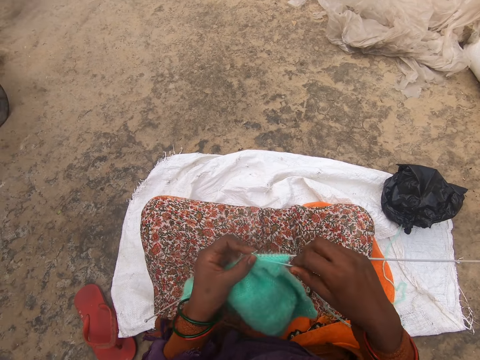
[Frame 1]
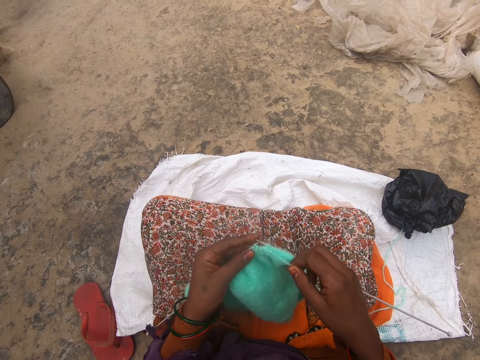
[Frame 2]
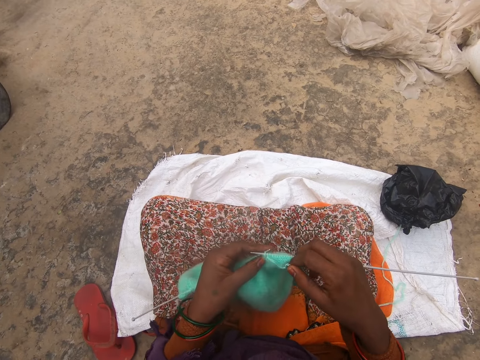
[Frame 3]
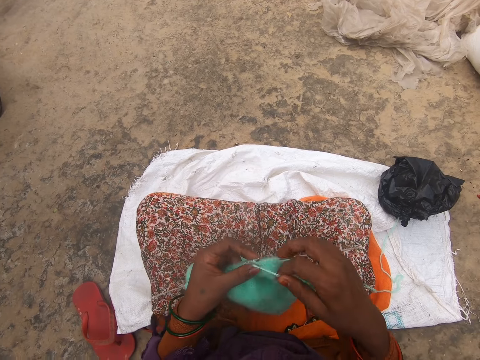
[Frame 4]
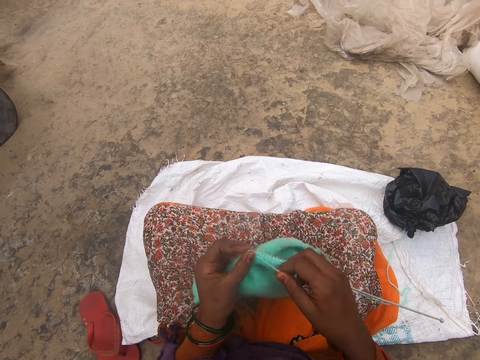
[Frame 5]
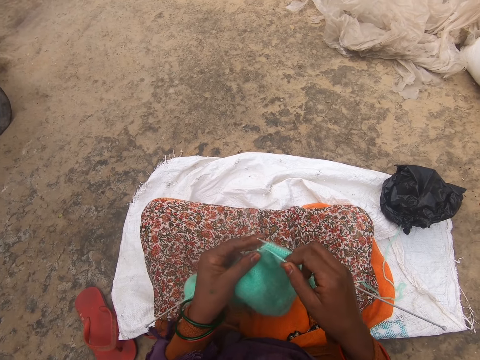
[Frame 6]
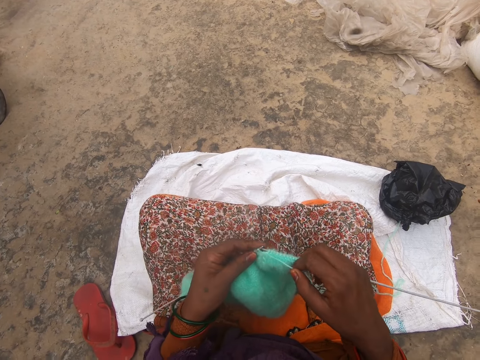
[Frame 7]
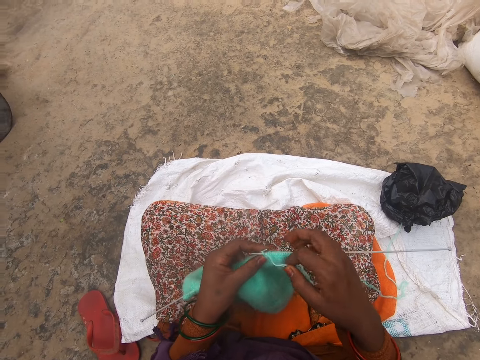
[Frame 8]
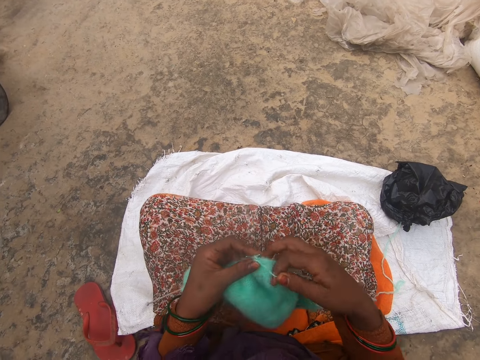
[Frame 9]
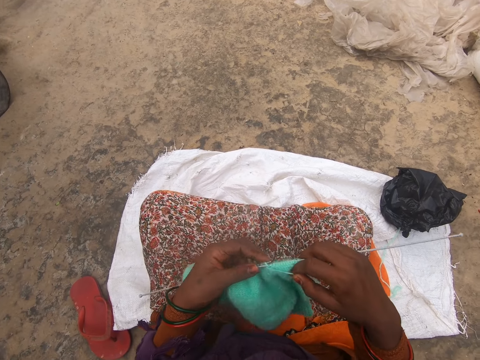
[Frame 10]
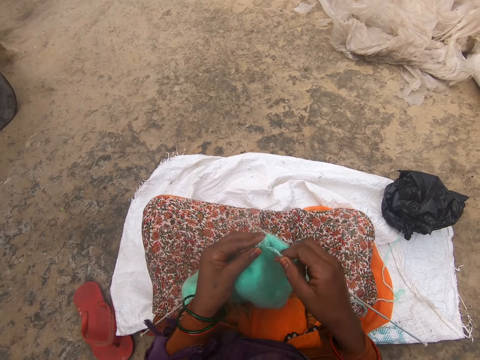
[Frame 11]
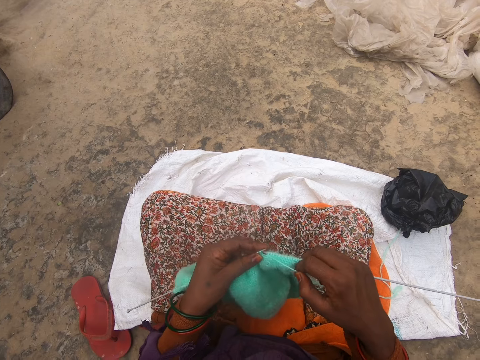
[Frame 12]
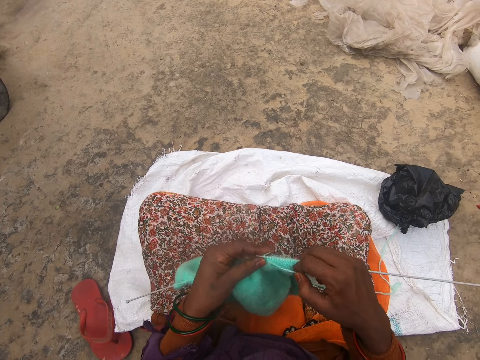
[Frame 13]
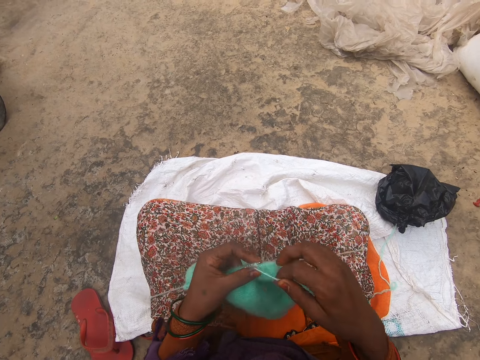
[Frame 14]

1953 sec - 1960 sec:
The camera wearer knits.

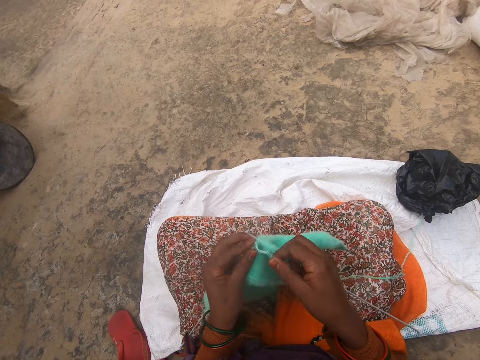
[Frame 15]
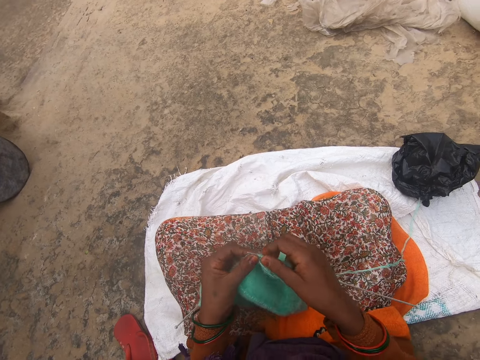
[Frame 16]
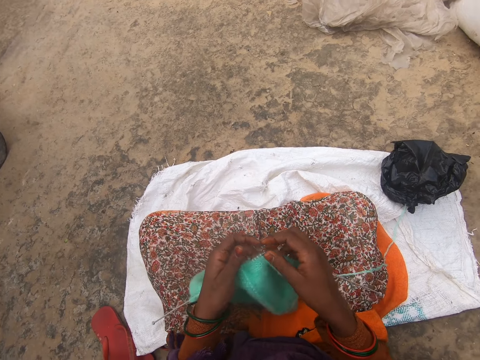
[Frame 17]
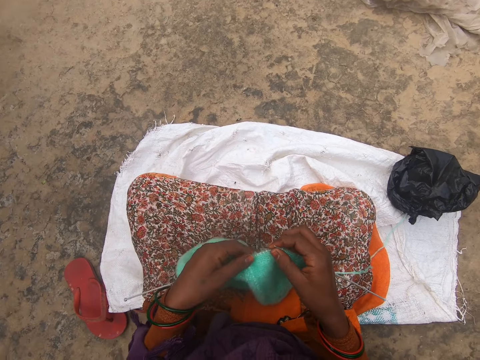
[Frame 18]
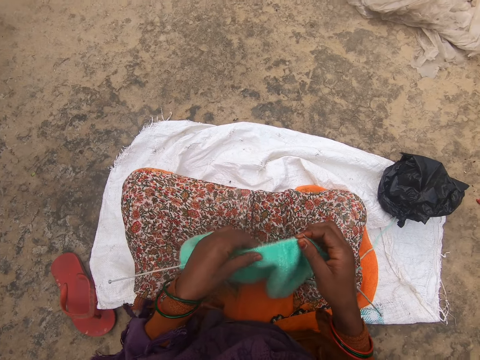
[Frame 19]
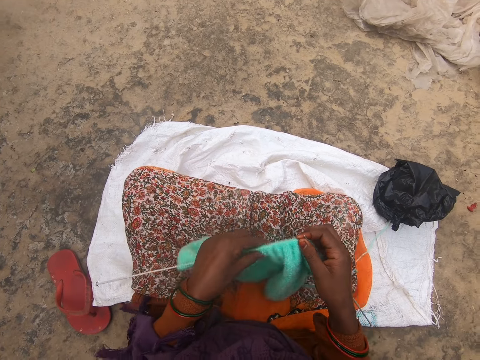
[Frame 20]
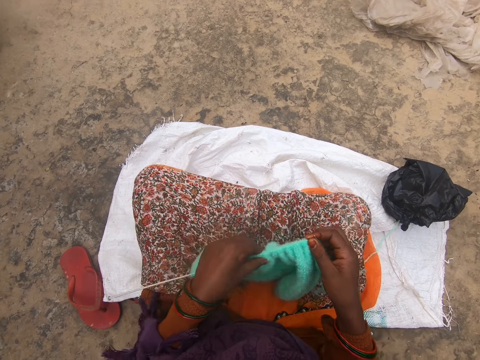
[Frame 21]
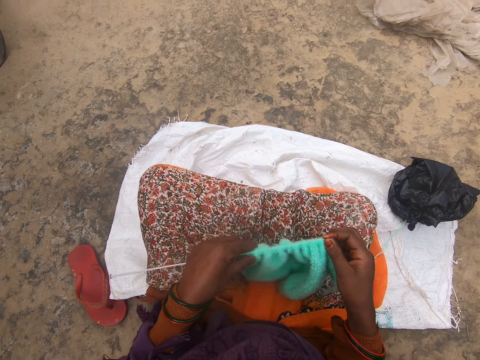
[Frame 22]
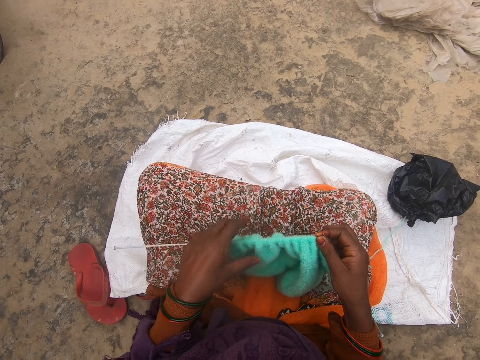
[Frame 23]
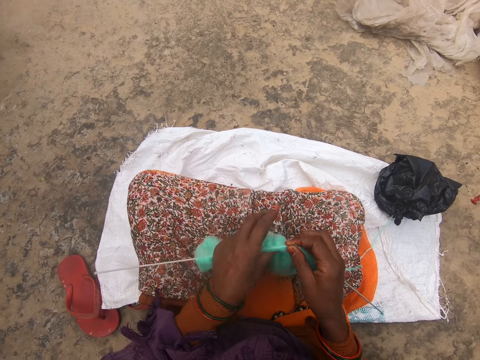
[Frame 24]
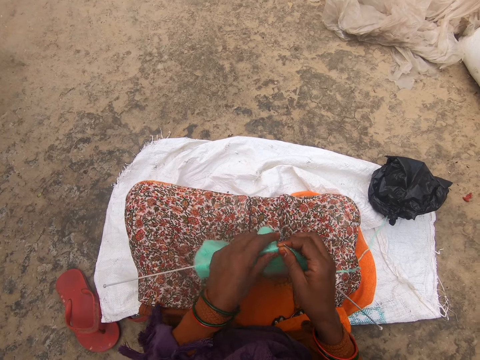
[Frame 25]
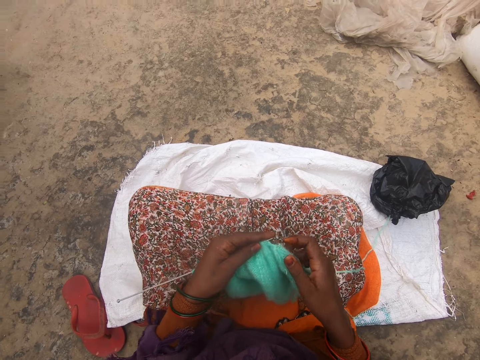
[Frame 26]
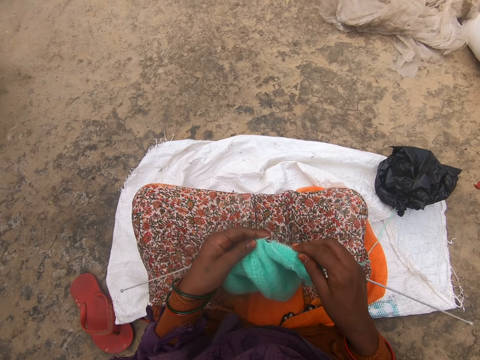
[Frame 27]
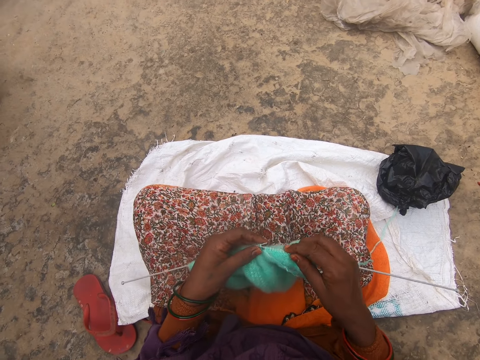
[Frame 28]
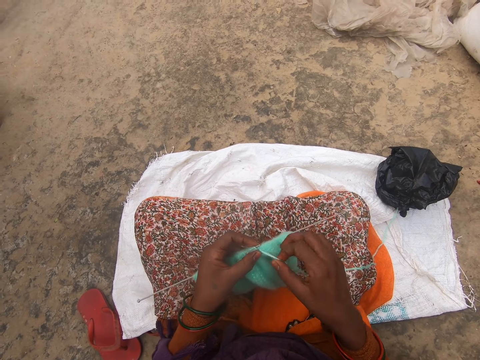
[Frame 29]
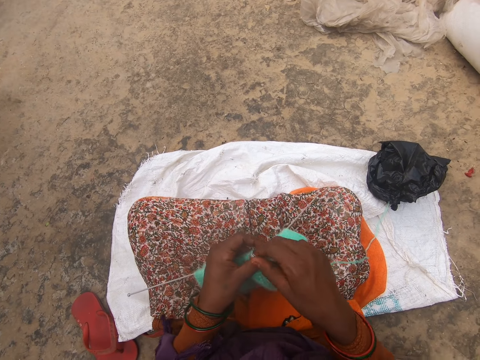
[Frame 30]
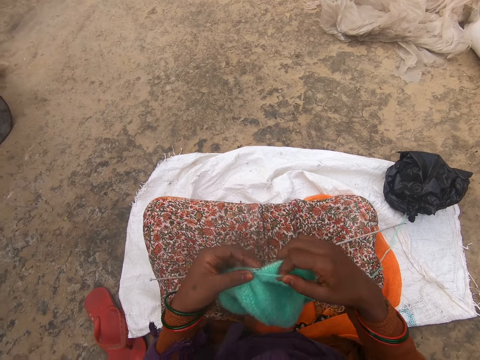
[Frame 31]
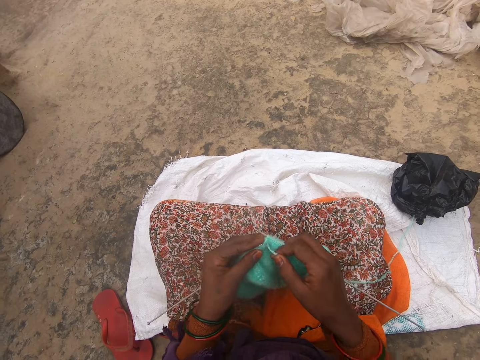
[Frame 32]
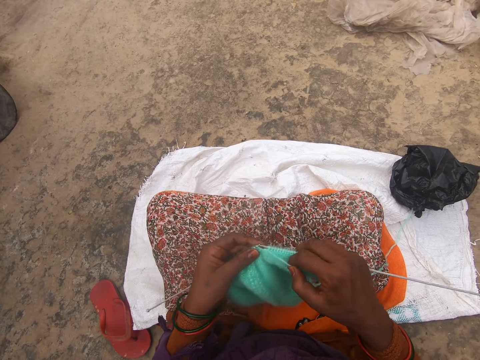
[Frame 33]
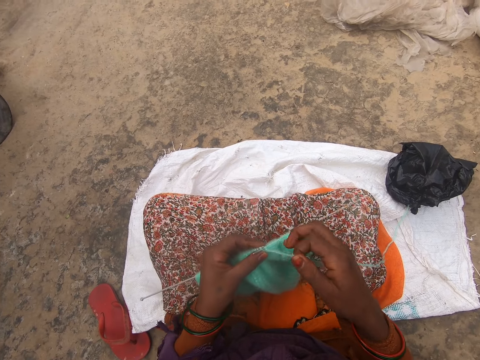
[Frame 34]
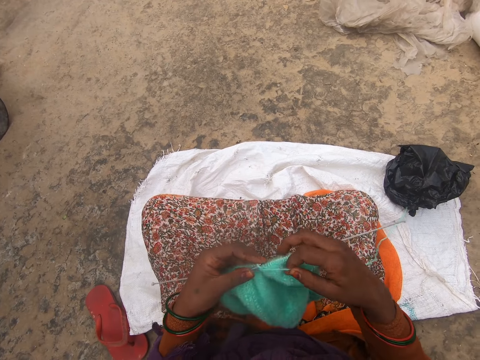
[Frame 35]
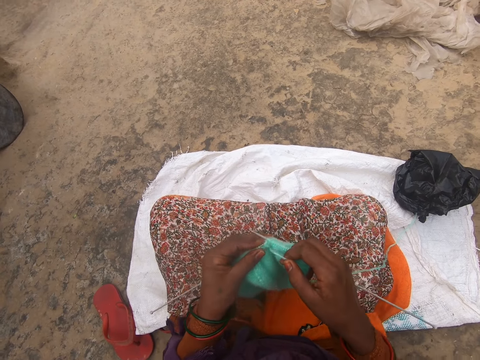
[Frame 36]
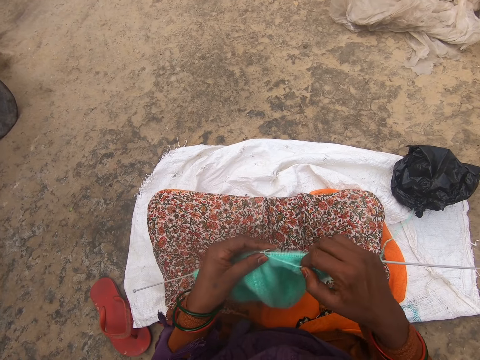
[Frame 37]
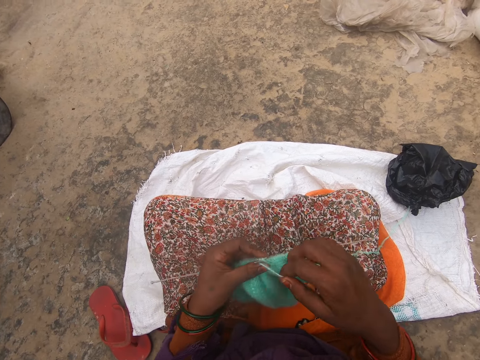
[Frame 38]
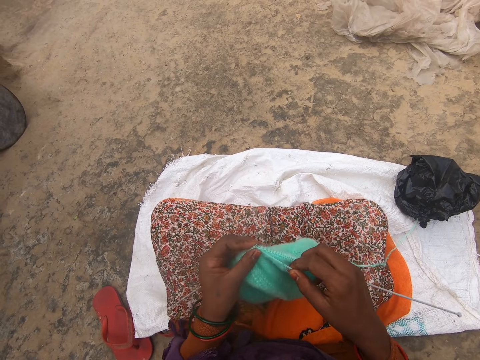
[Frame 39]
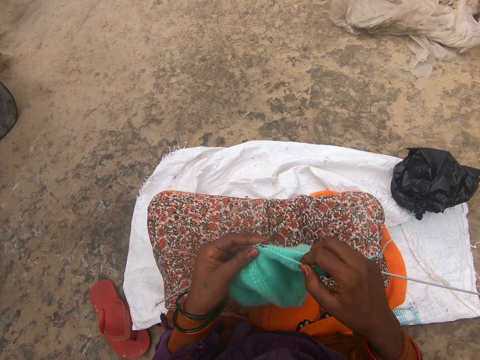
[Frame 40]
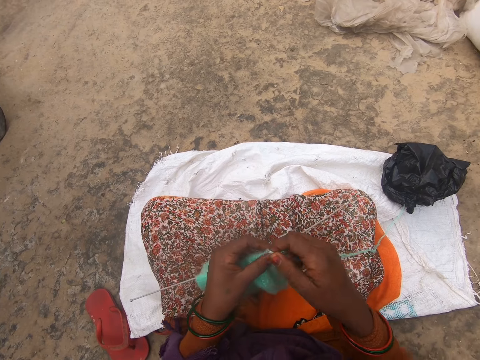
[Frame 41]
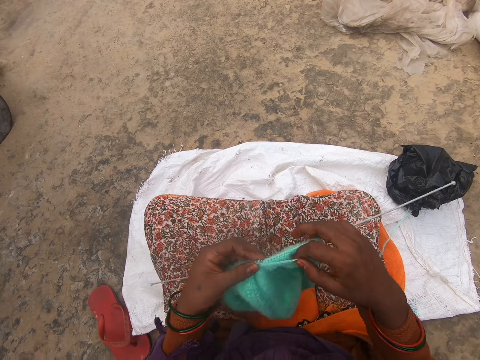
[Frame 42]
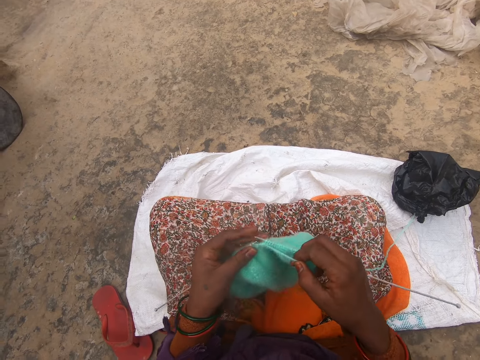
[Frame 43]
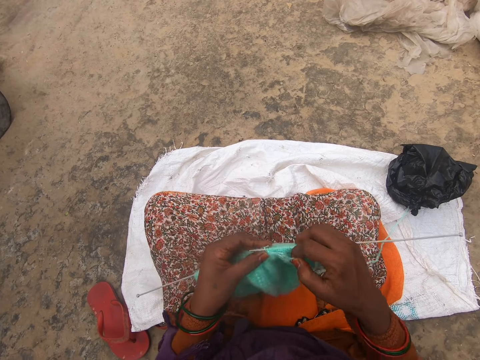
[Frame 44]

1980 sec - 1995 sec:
The camera wearer talks. They push the garment on the knitting needle. They adjust the fabric. They knit the garment with the knitting needle and a yarn.

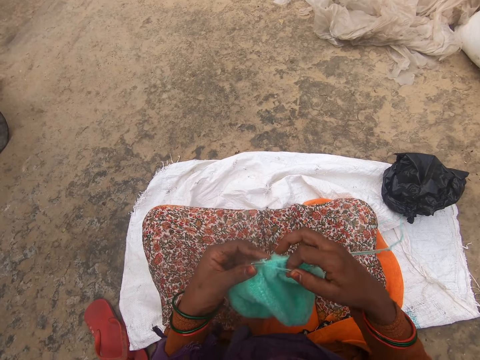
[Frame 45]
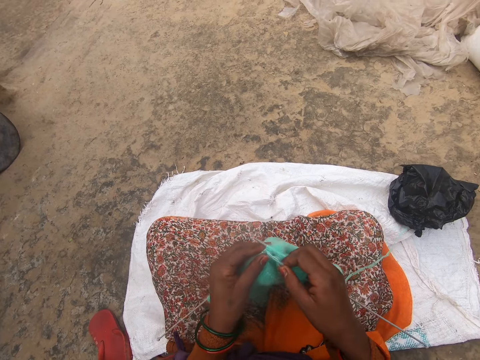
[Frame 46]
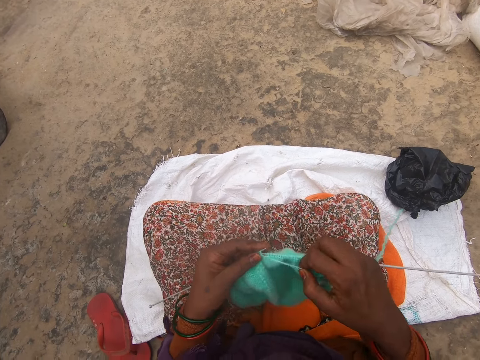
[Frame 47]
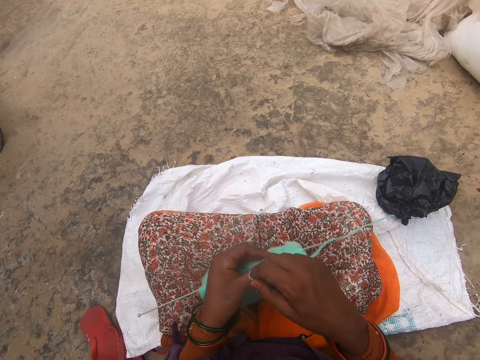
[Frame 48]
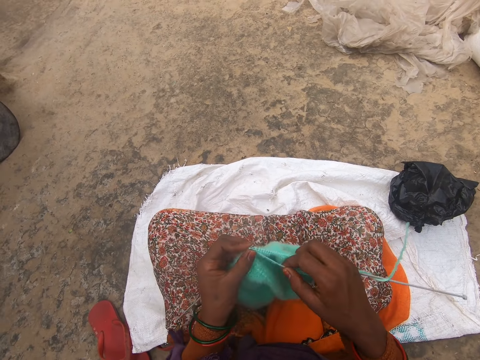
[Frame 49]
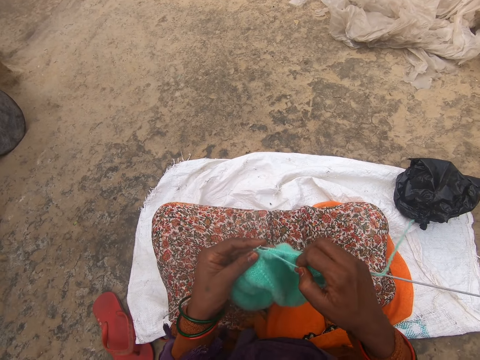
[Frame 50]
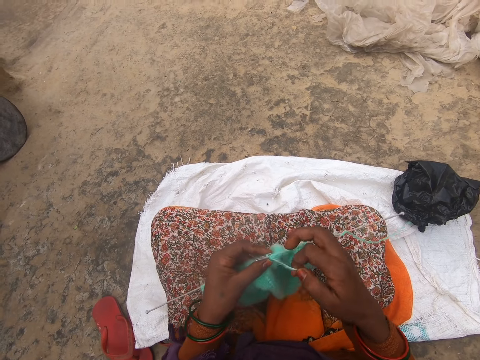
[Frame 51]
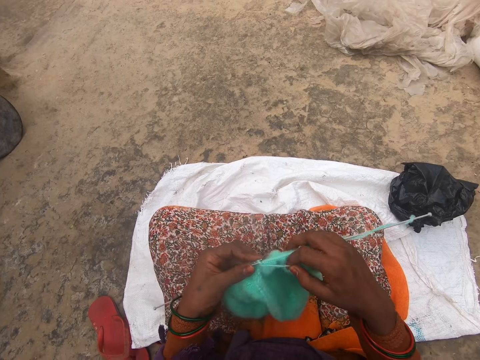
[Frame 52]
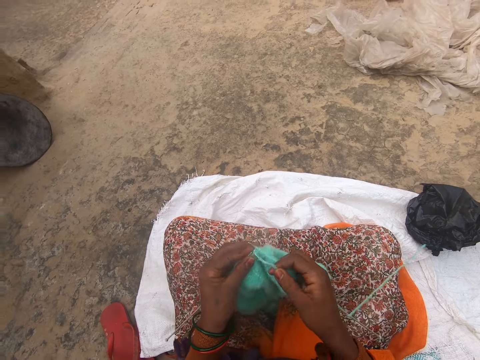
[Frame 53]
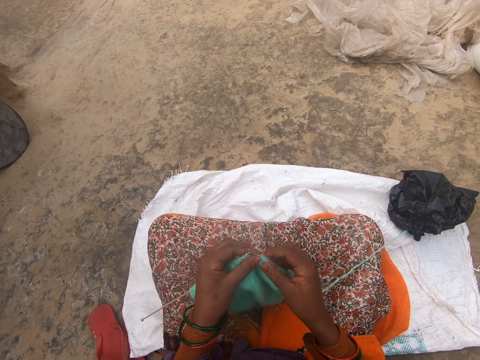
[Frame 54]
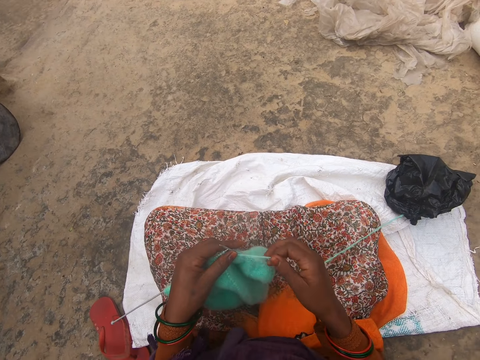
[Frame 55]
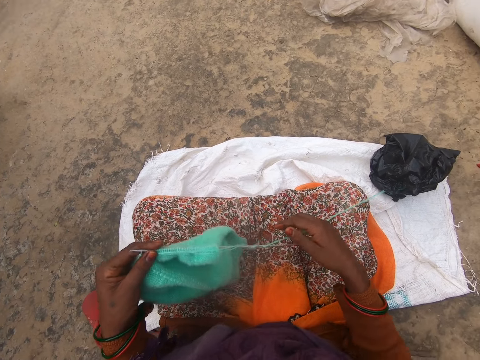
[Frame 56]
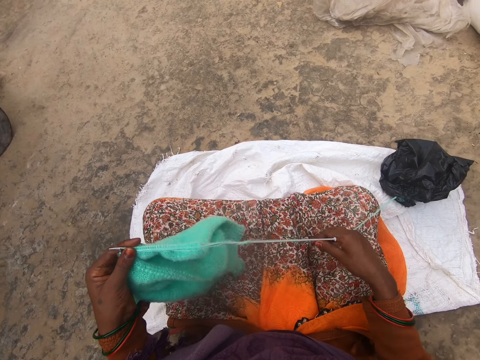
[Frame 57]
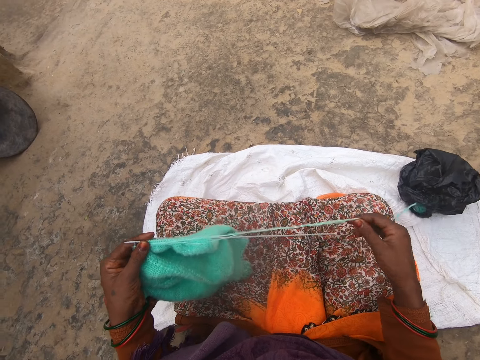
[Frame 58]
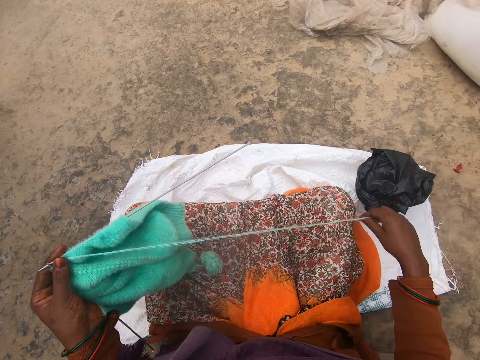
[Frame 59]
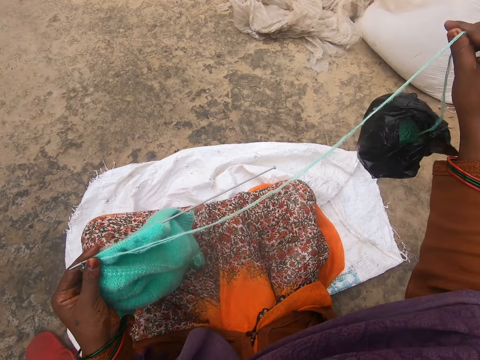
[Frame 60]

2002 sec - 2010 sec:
The camera wearer talks. They pull the yarn.
